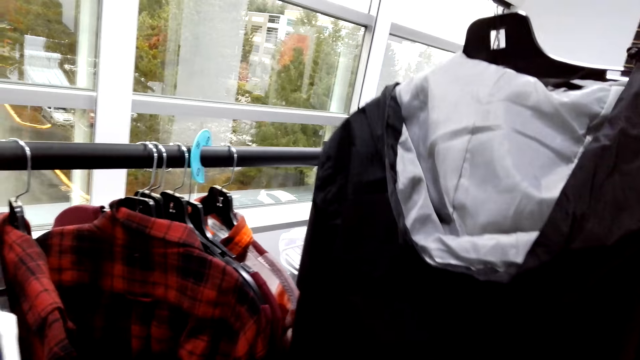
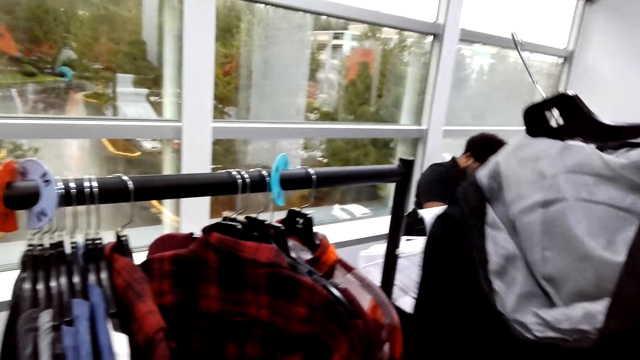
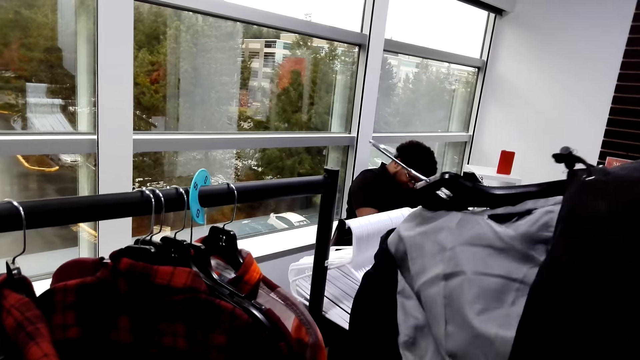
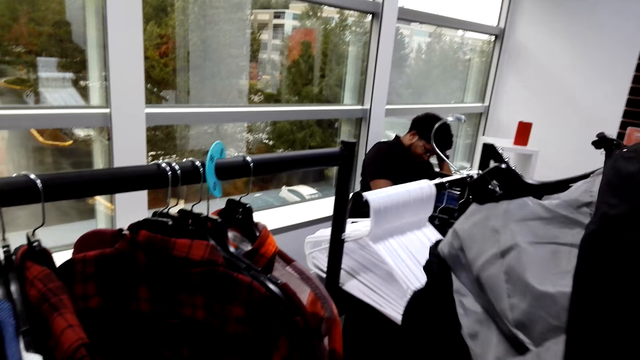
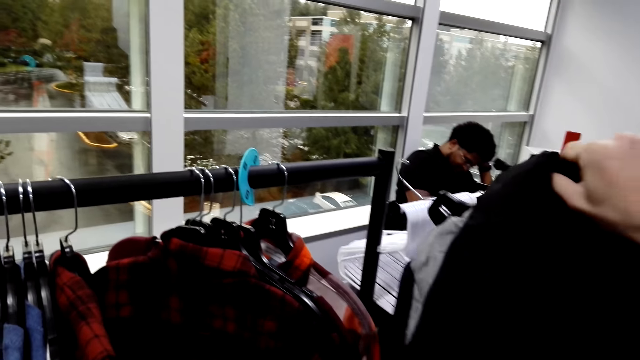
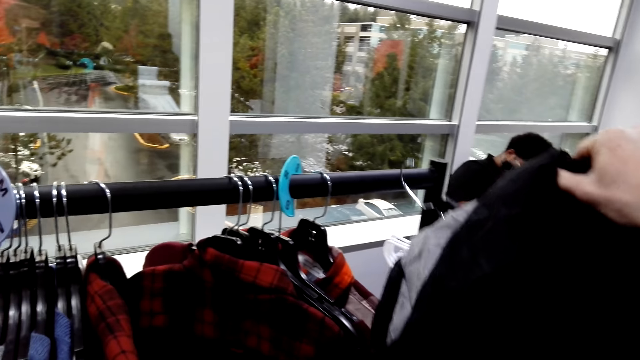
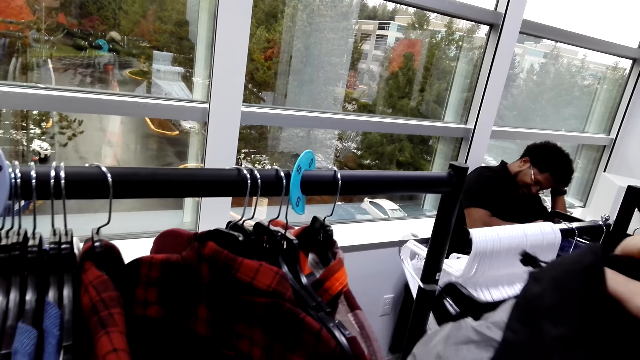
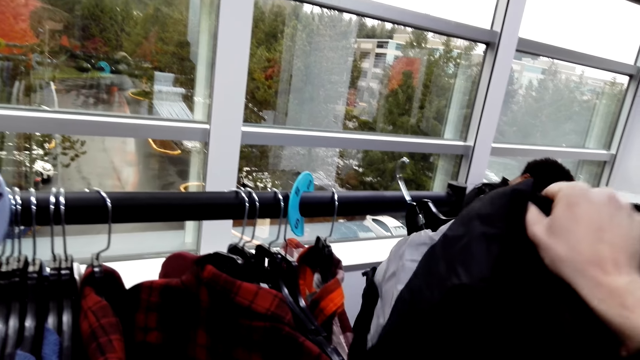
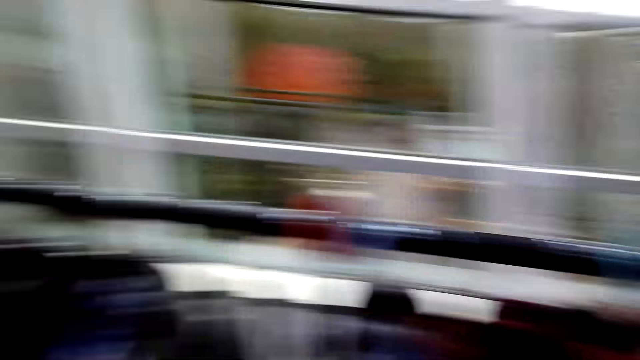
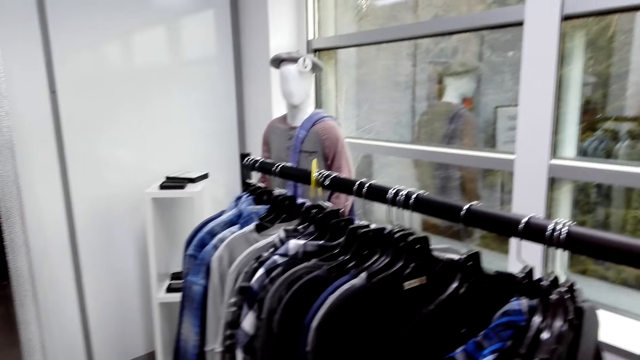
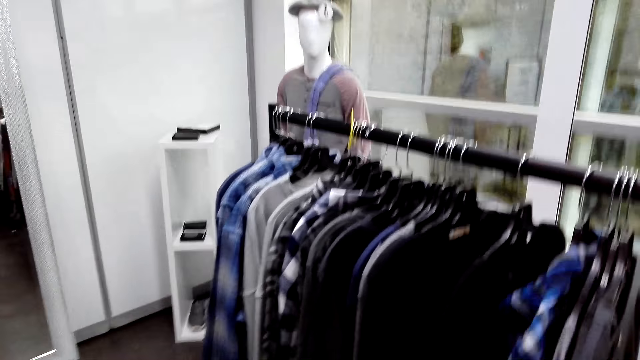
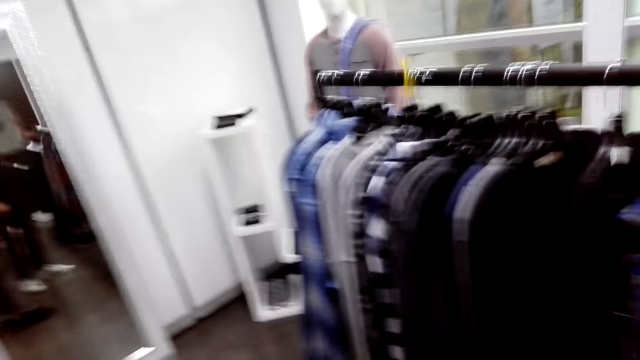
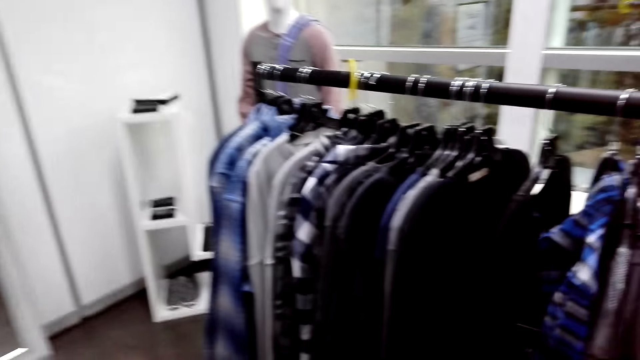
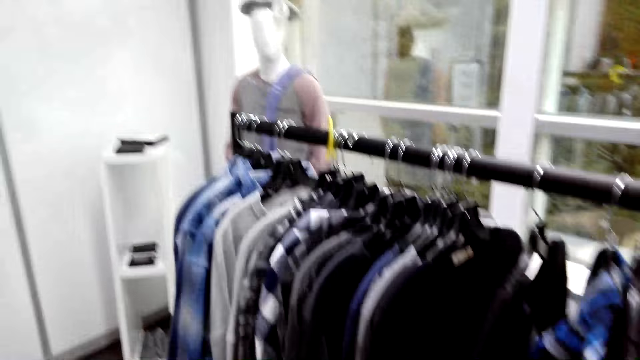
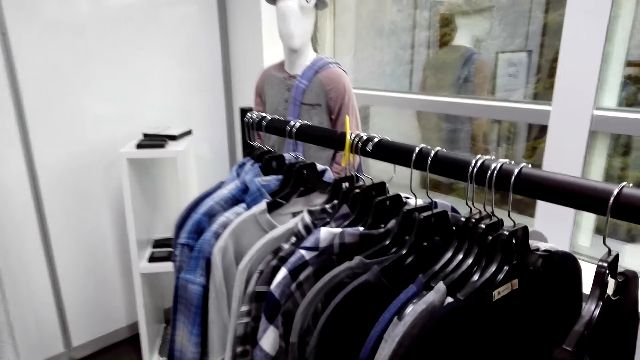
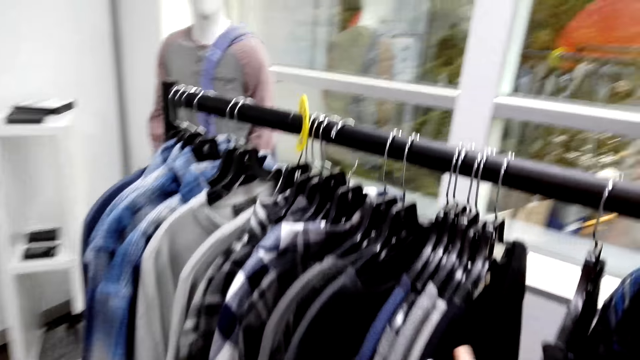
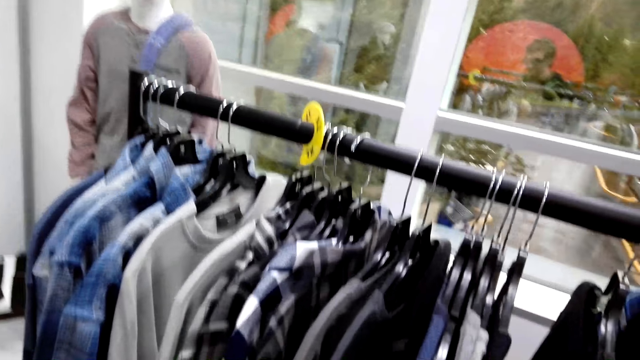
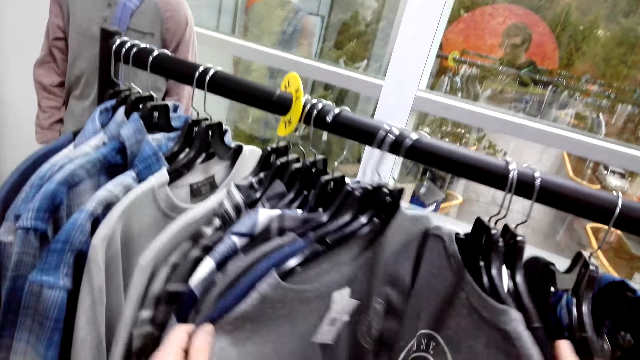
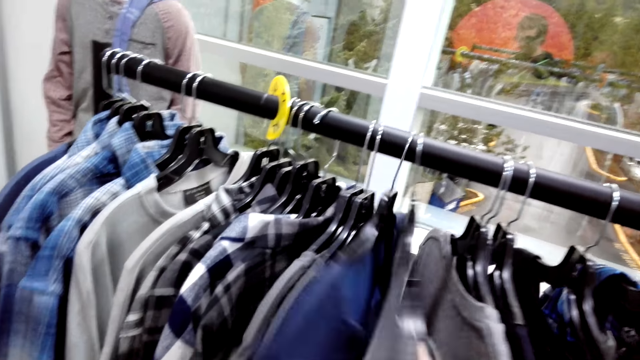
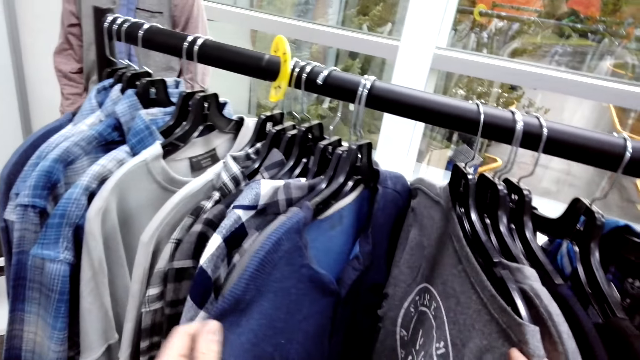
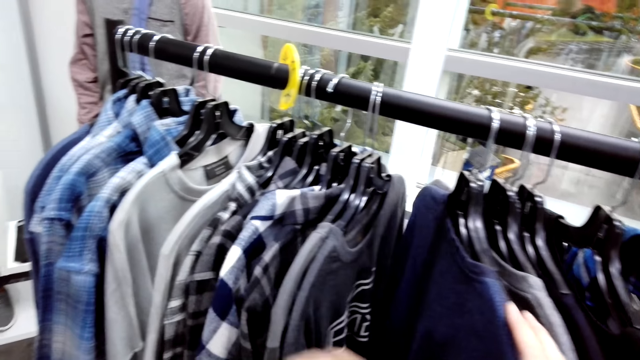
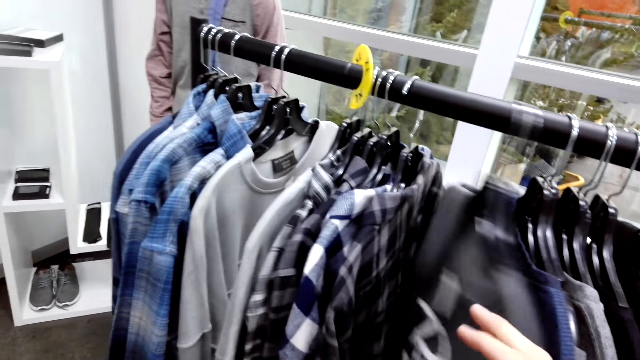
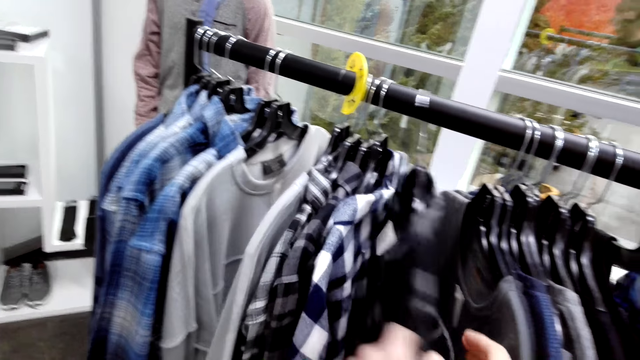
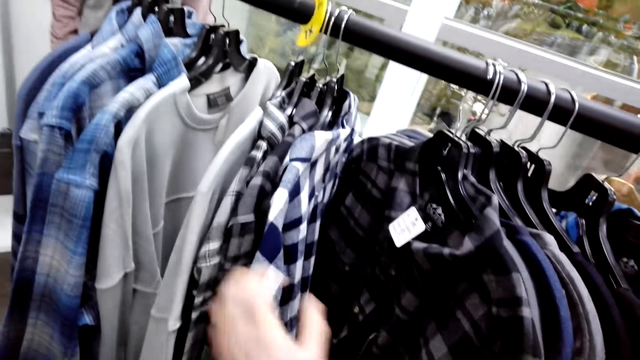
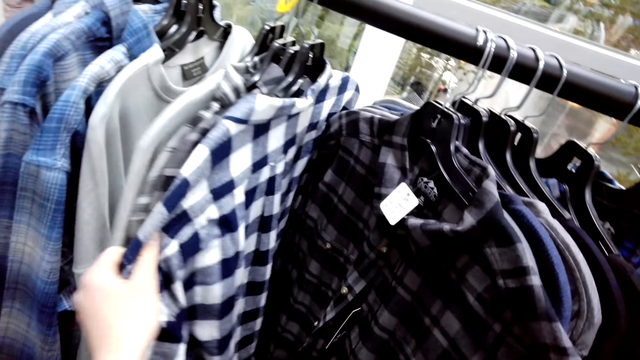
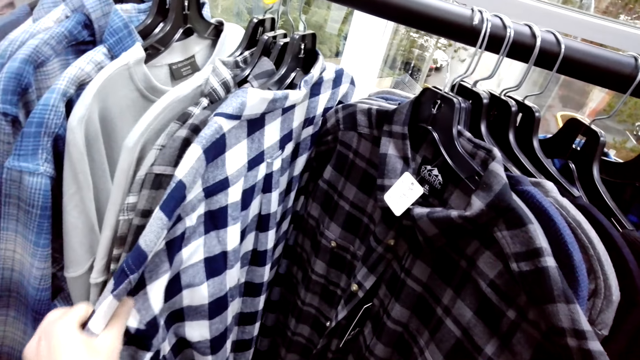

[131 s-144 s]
The camera wearer hangs the jacket on a hanger. They check the shirts on the hangers.

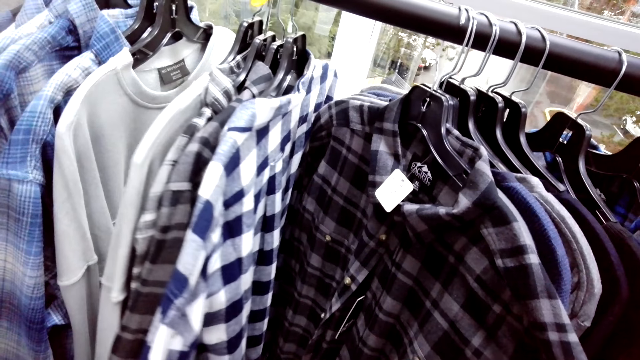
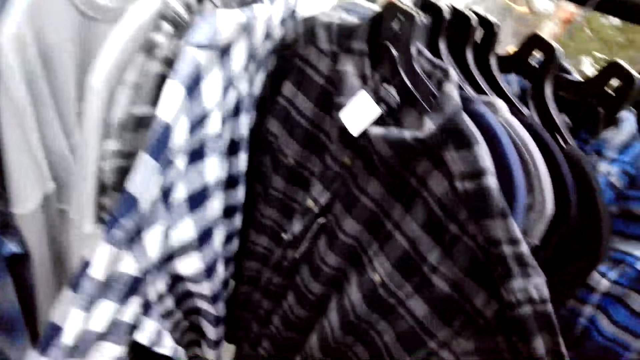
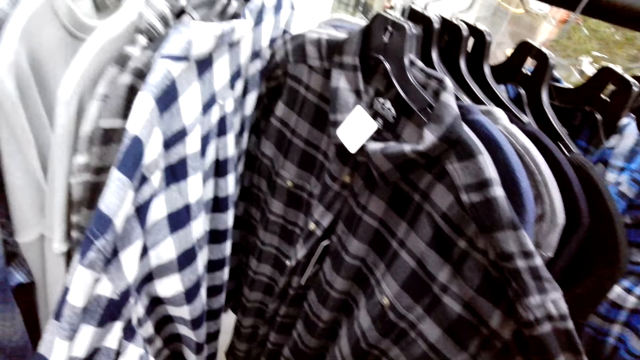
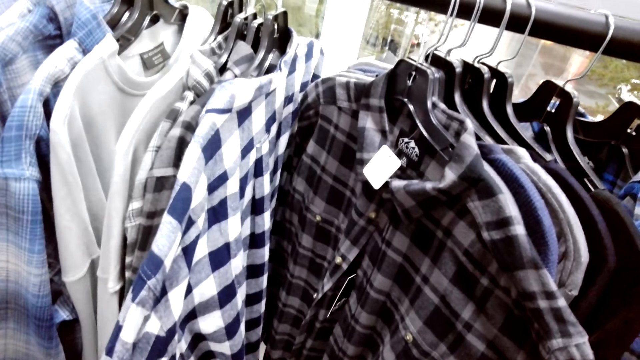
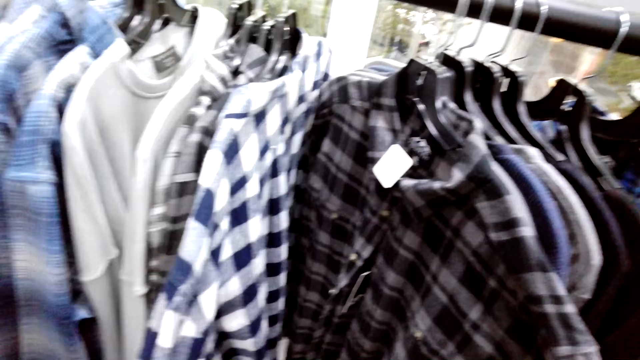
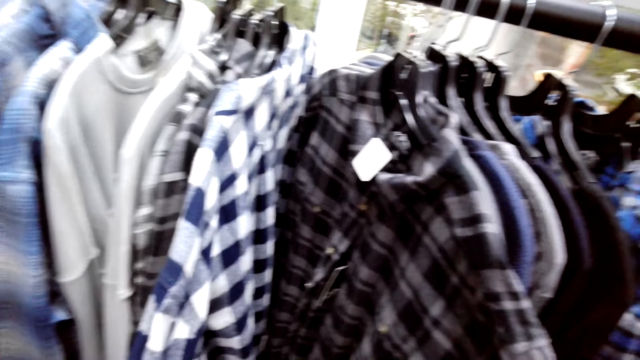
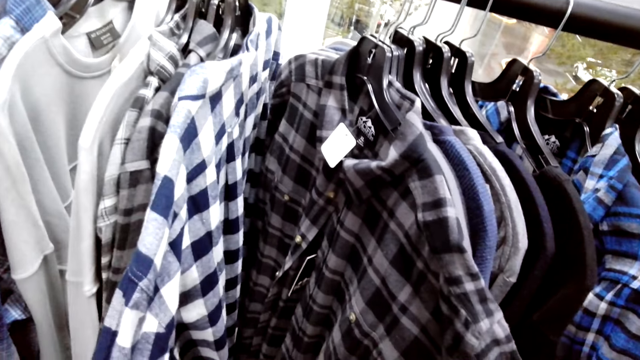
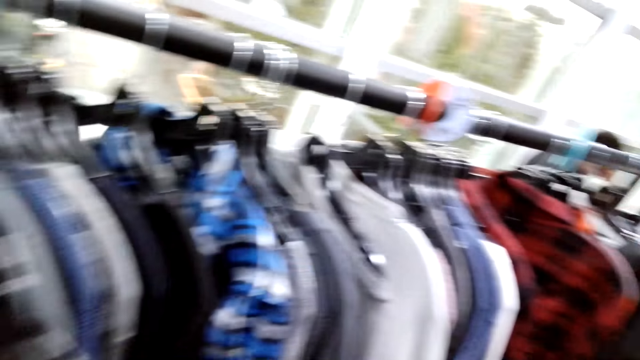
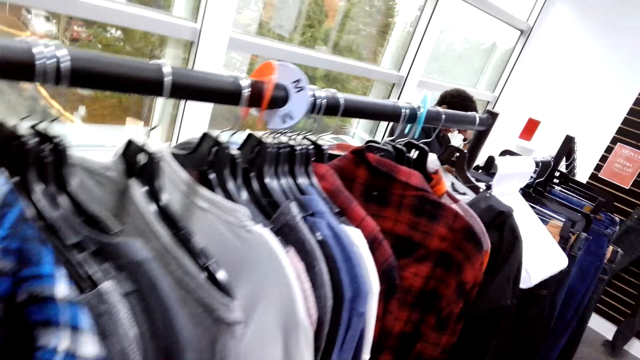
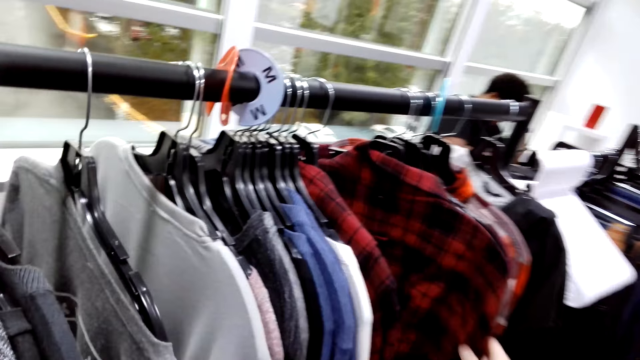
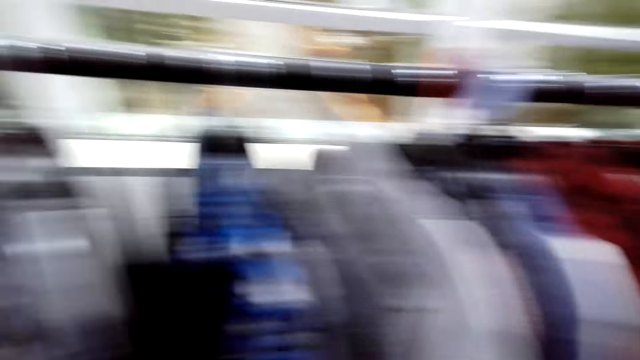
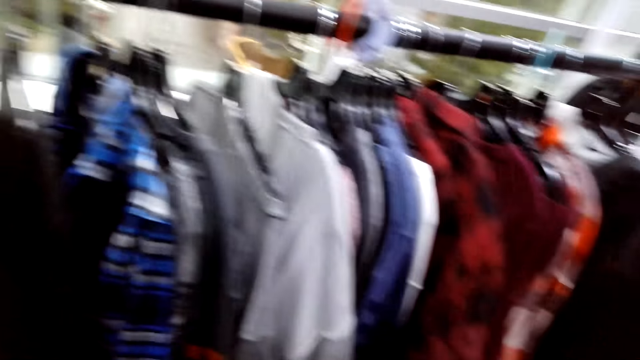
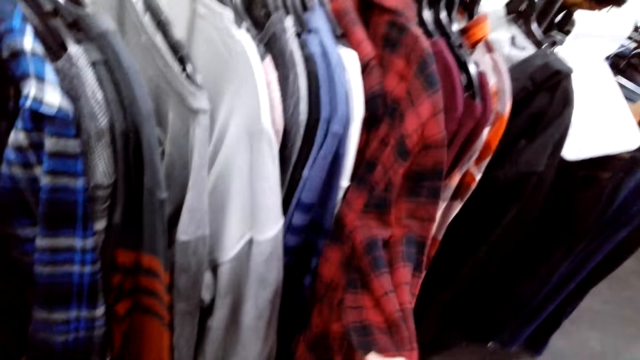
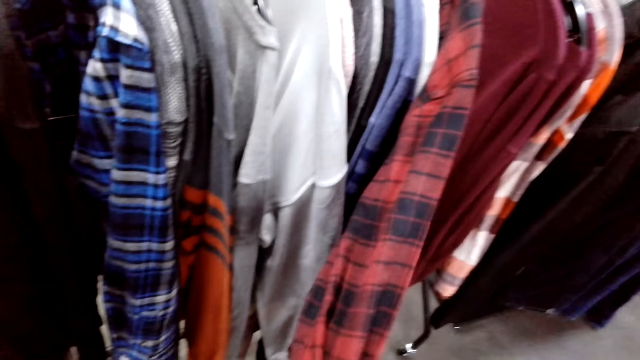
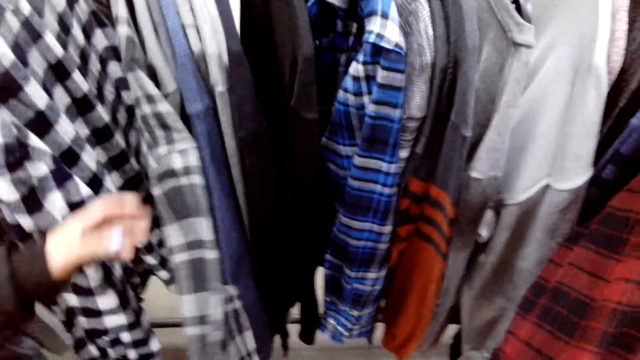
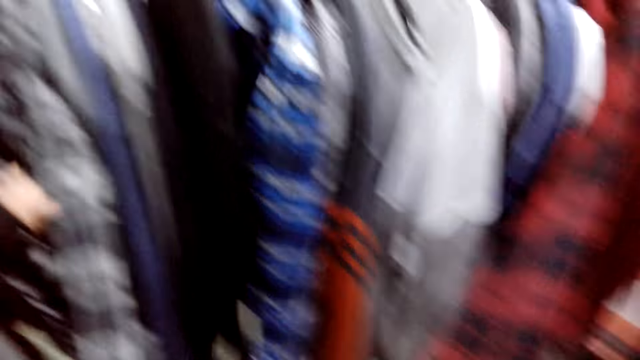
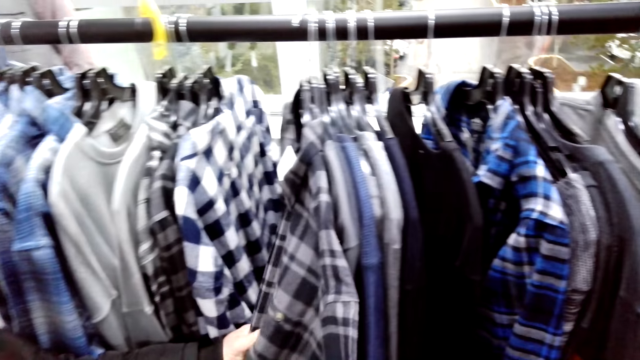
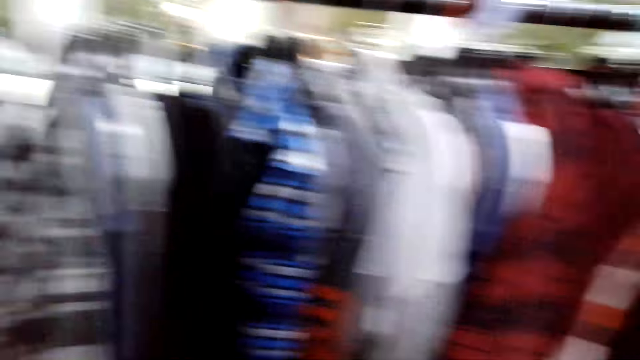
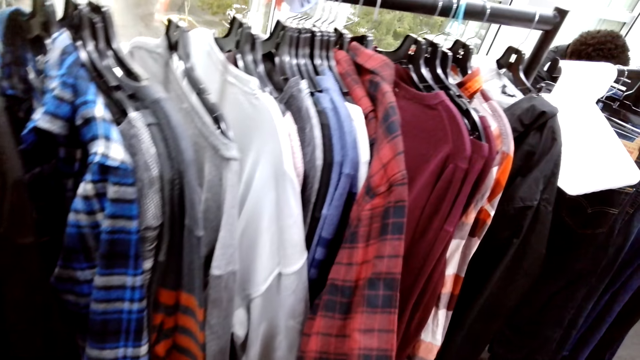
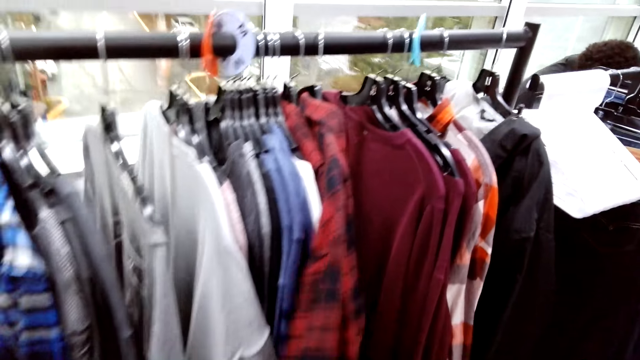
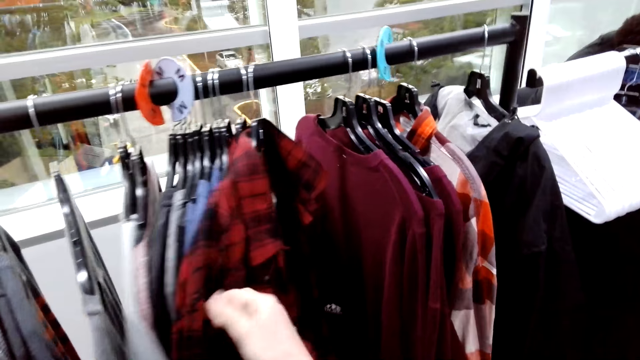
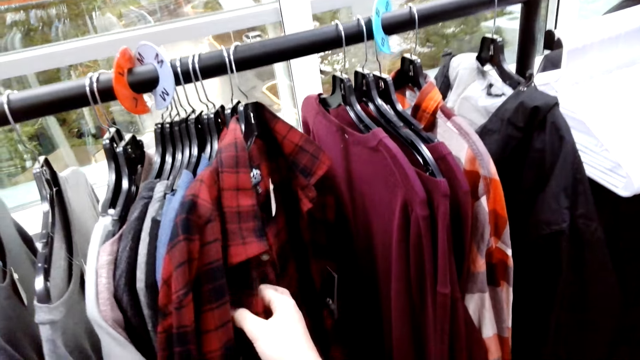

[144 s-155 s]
The camera wearer straightens a shirt on a hanger. A person checks out the clothes on a stand.
